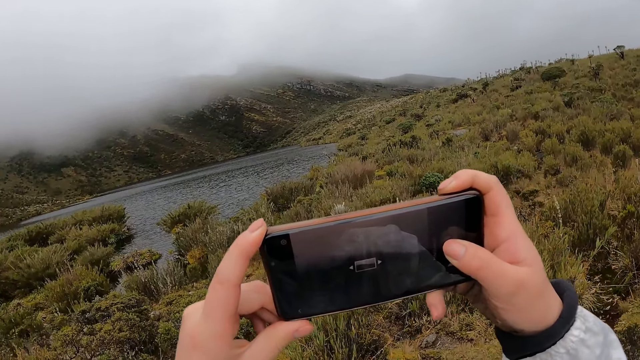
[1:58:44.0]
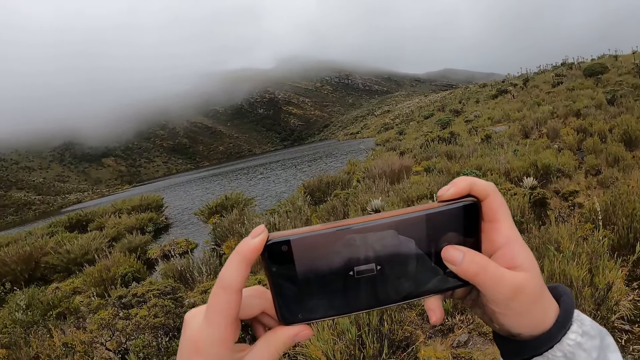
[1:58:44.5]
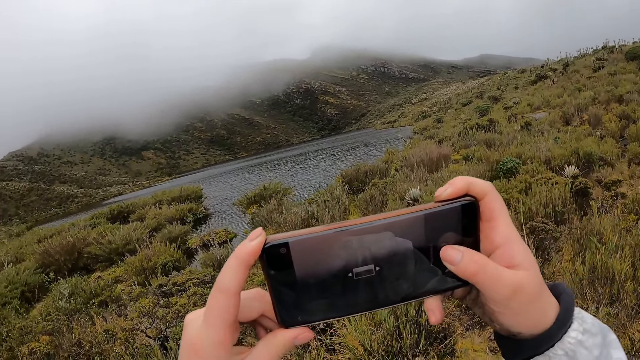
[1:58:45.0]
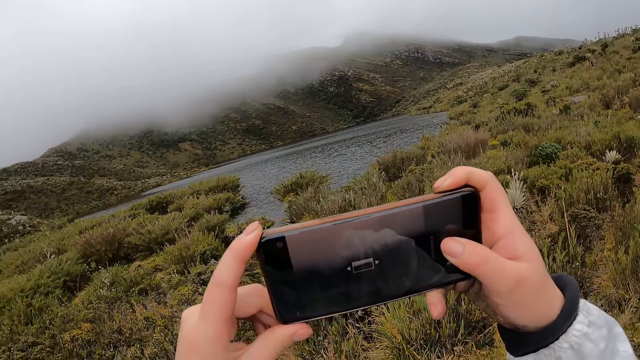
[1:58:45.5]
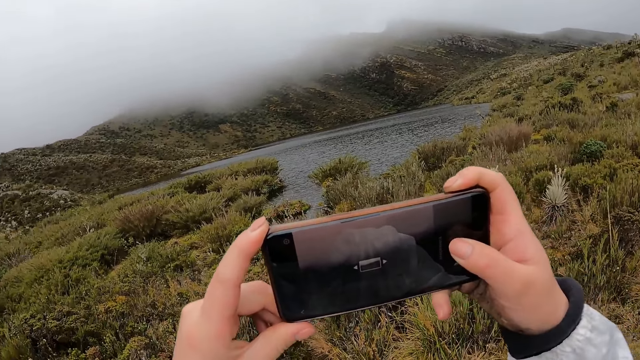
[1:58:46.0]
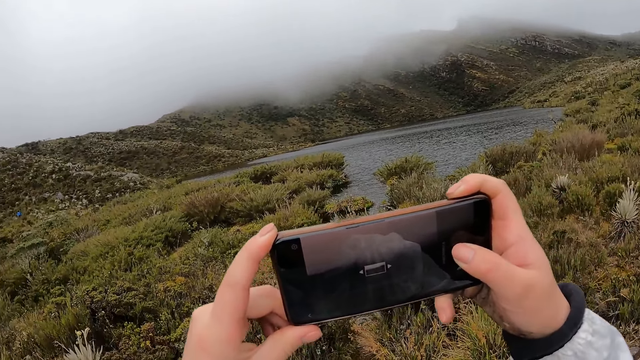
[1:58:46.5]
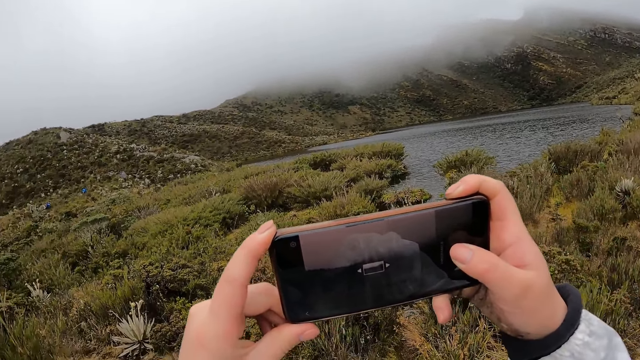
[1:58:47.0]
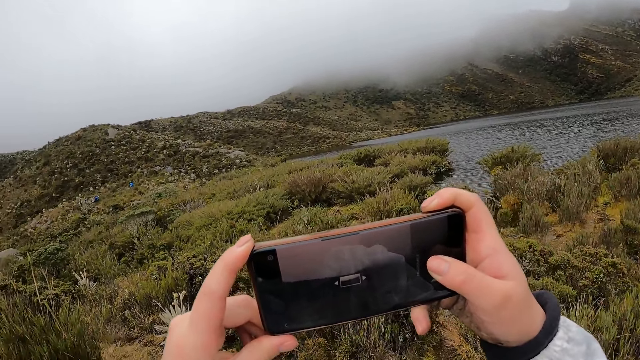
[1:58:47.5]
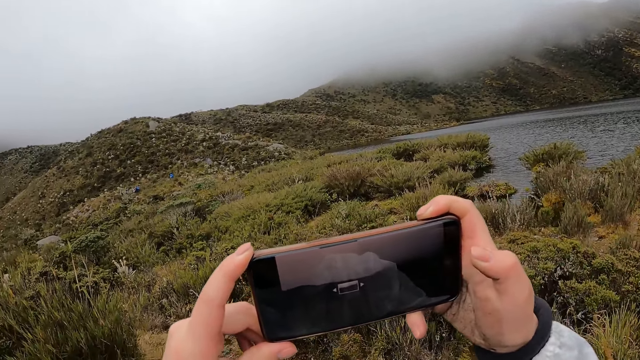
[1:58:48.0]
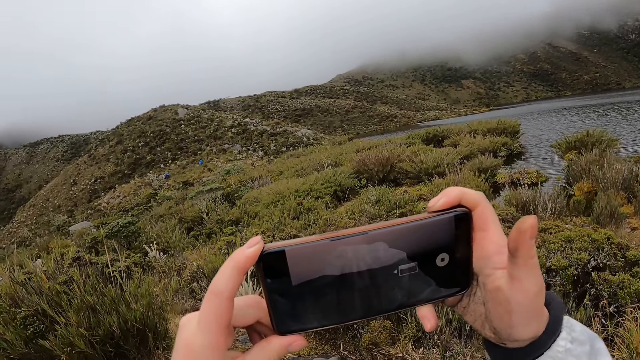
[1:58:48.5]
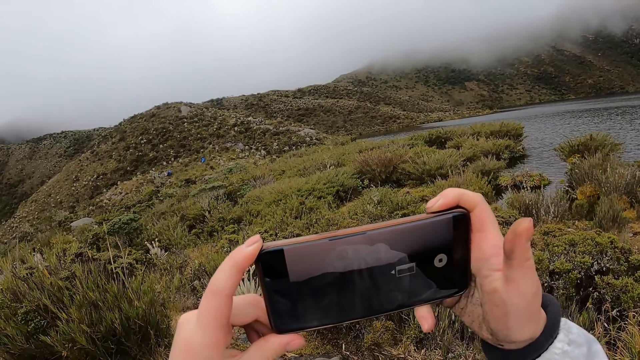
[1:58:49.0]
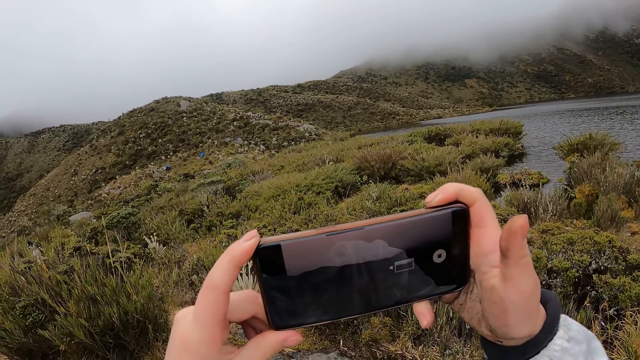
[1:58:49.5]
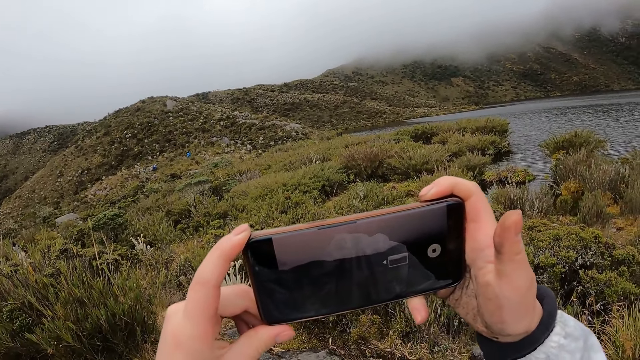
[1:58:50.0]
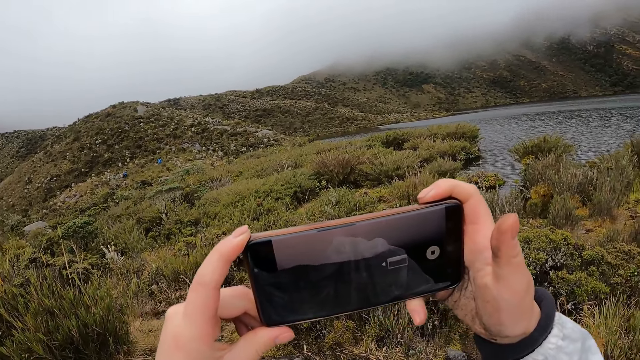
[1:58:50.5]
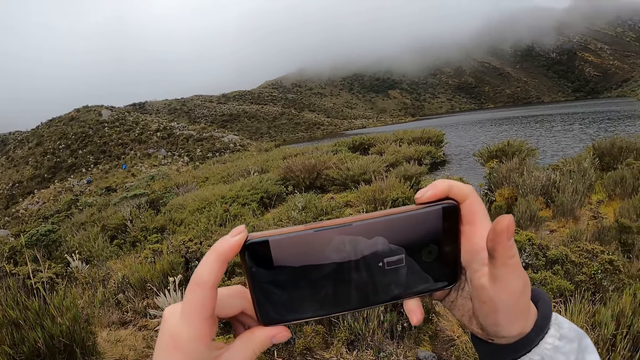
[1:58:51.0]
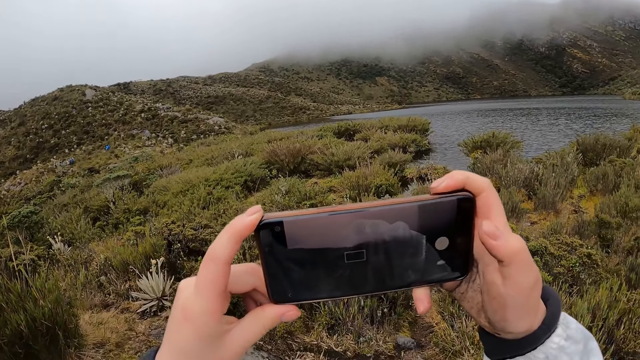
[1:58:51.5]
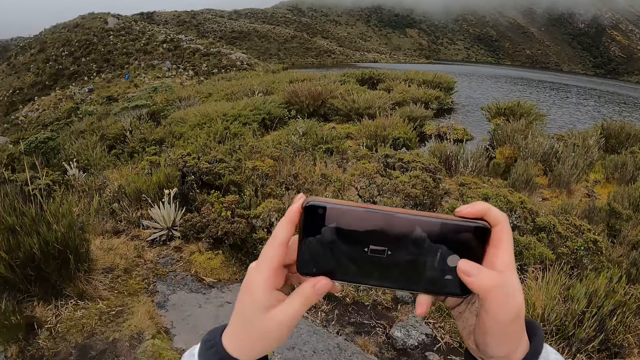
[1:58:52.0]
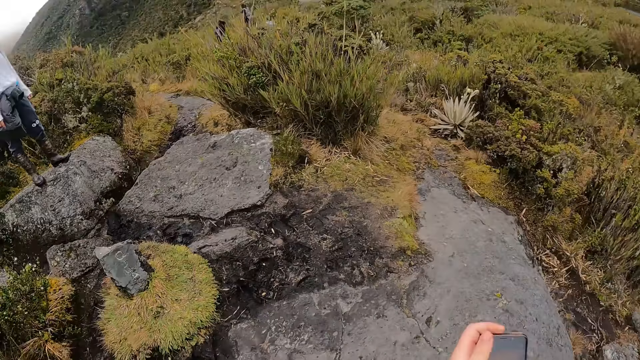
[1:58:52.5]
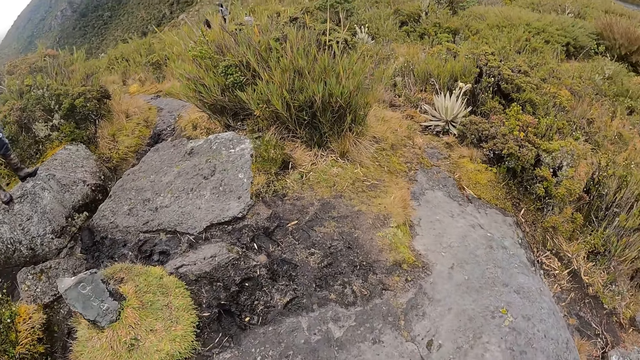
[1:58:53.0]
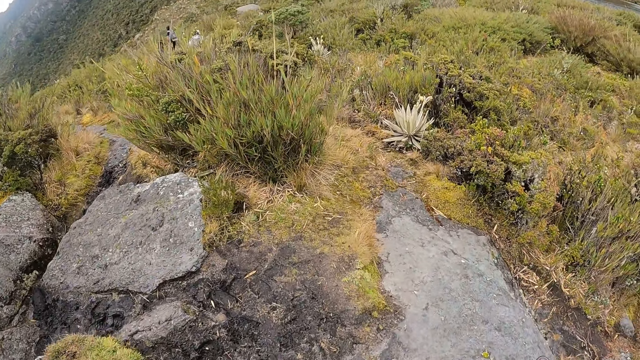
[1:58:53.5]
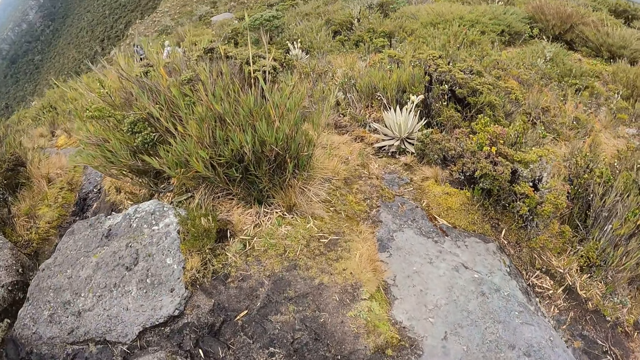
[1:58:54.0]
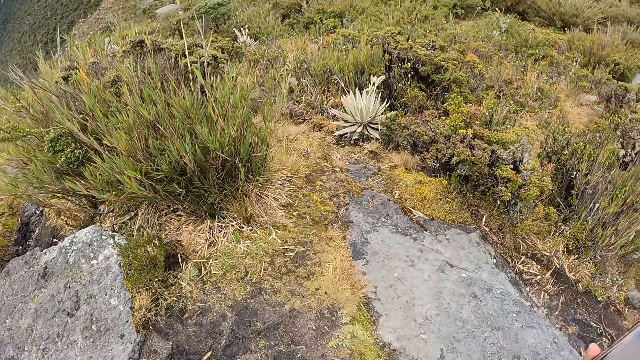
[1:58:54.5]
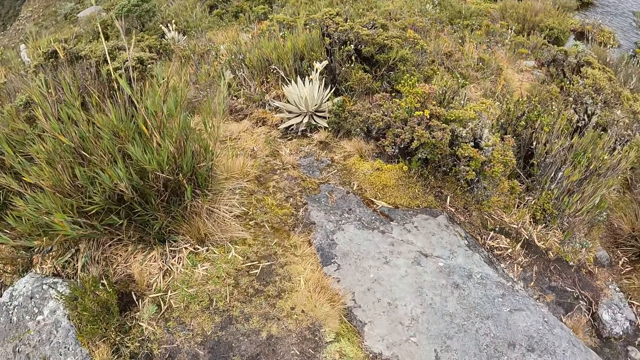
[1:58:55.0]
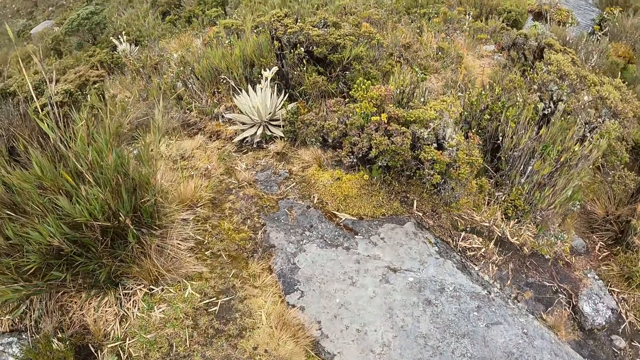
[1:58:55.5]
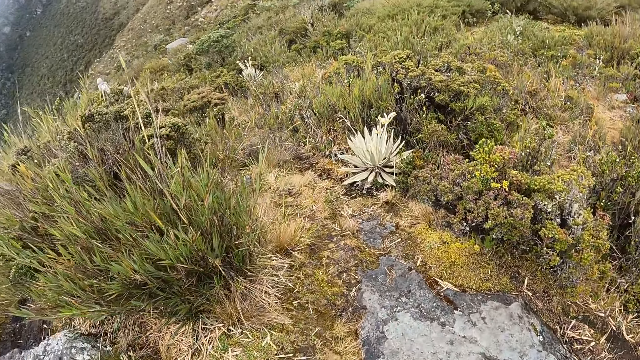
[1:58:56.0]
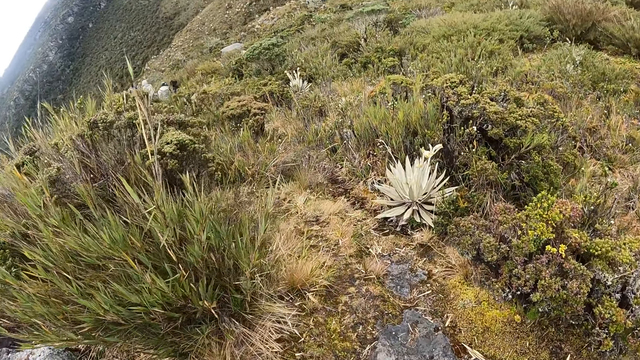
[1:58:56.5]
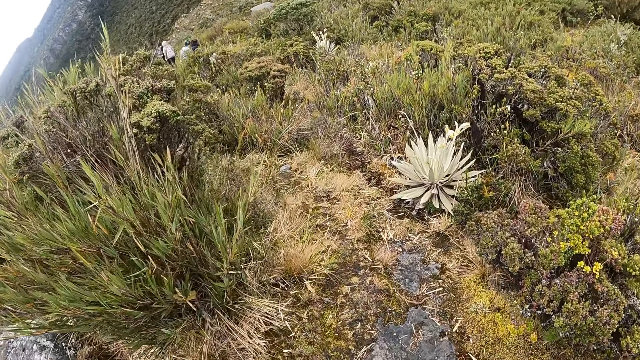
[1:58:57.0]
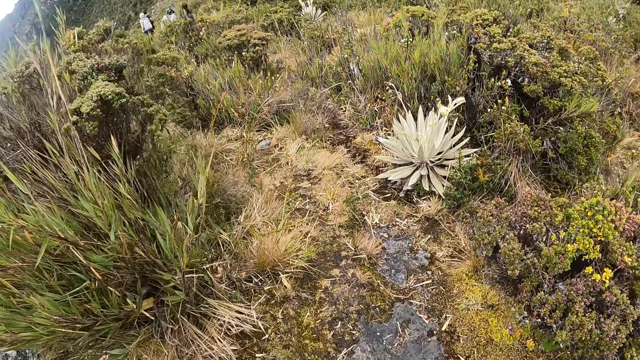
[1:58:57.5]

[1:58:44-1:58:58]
The camera wearer puts the phone down. They climb up the mountain.

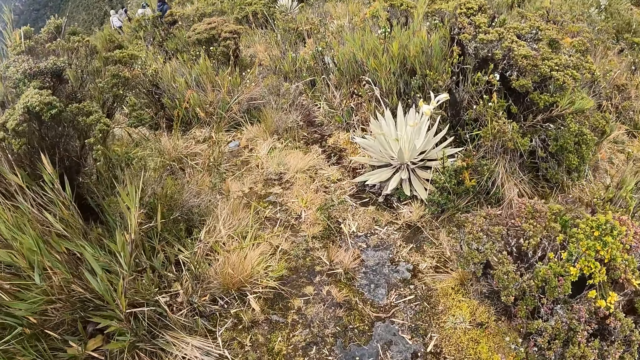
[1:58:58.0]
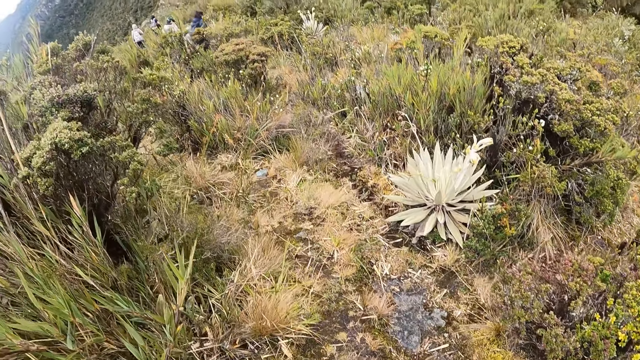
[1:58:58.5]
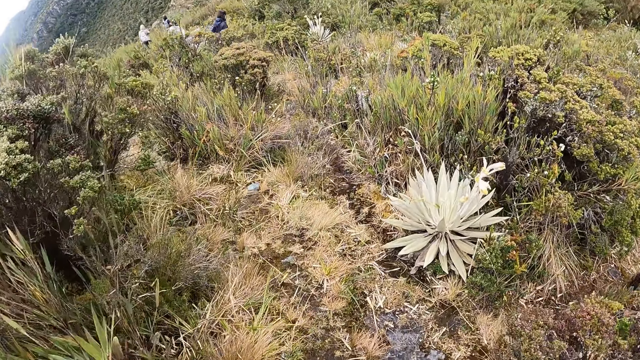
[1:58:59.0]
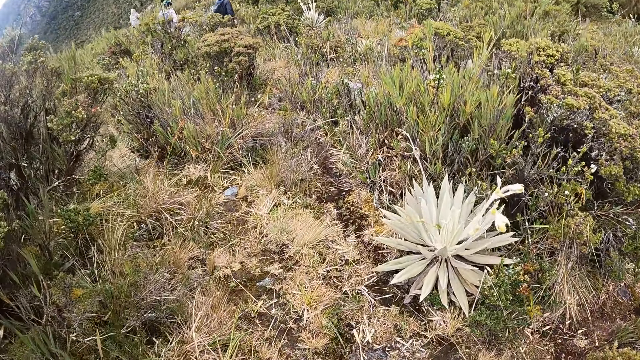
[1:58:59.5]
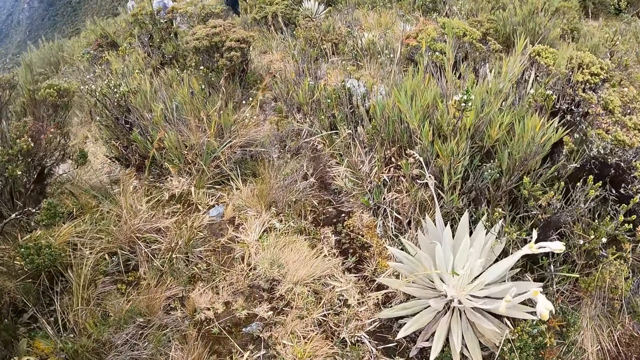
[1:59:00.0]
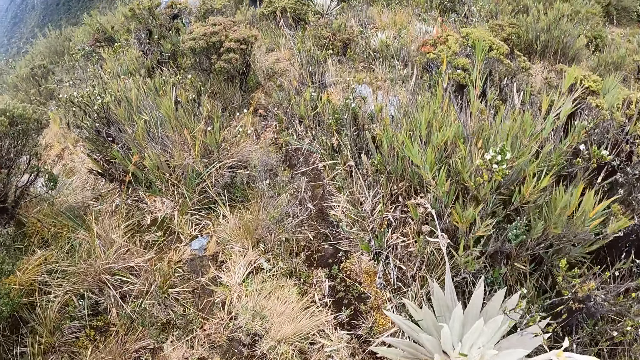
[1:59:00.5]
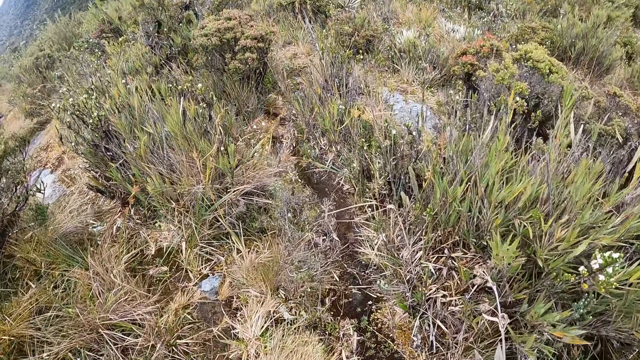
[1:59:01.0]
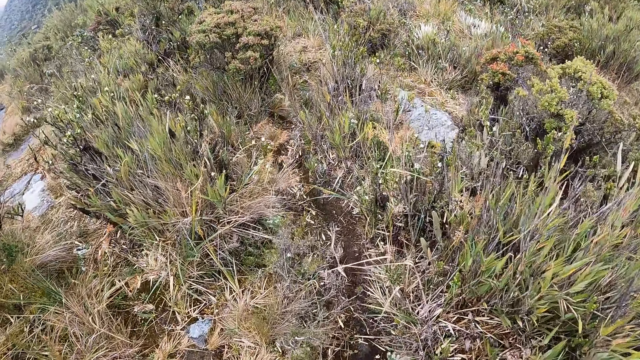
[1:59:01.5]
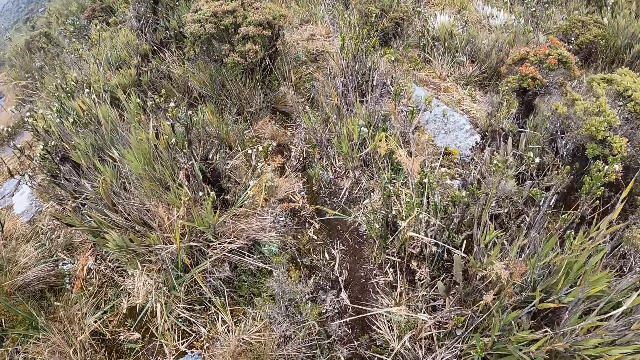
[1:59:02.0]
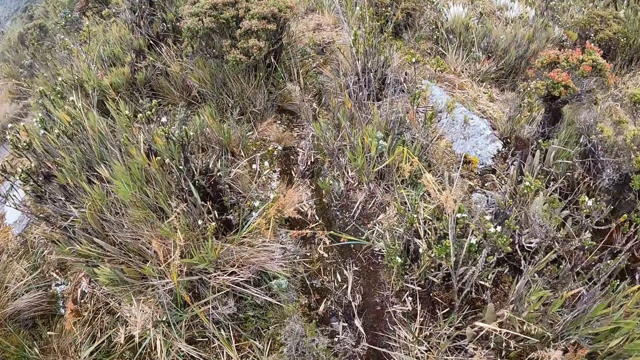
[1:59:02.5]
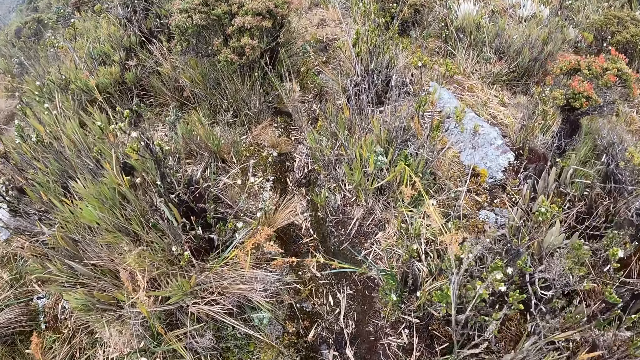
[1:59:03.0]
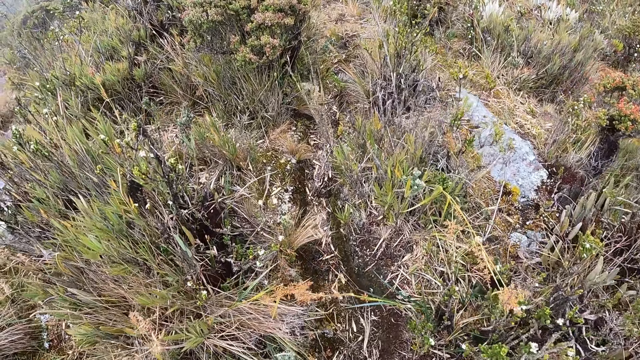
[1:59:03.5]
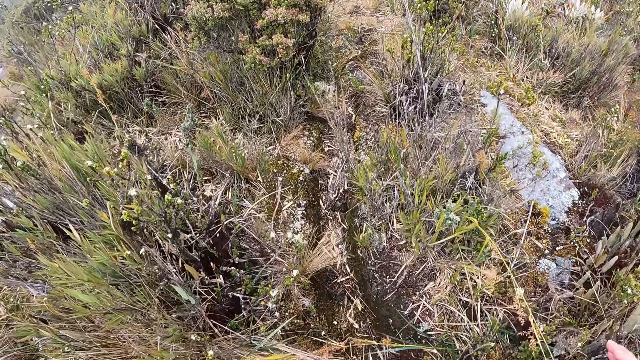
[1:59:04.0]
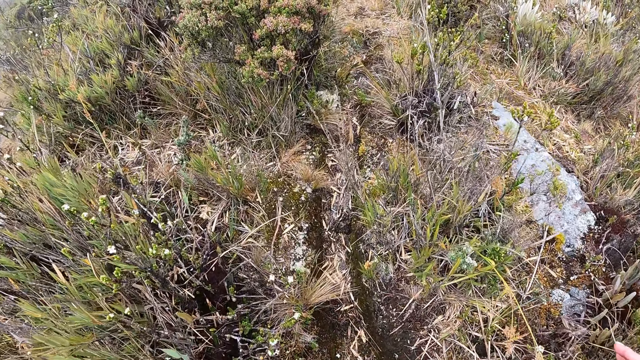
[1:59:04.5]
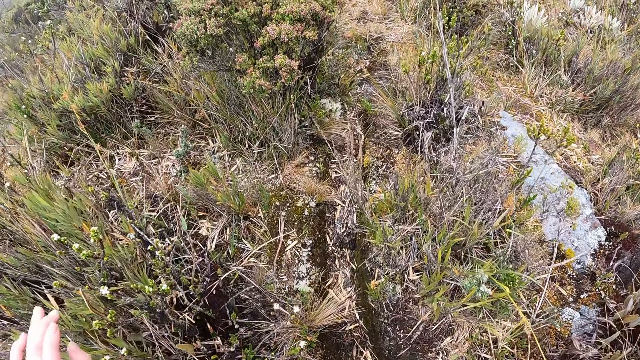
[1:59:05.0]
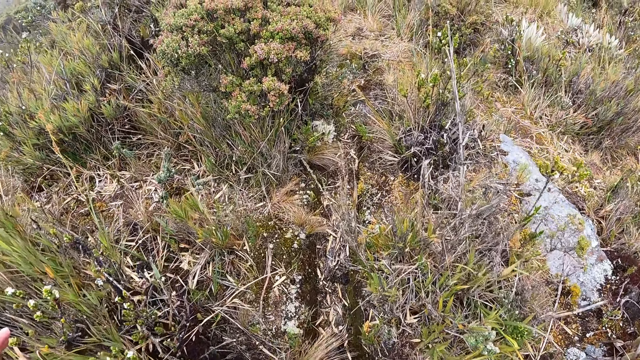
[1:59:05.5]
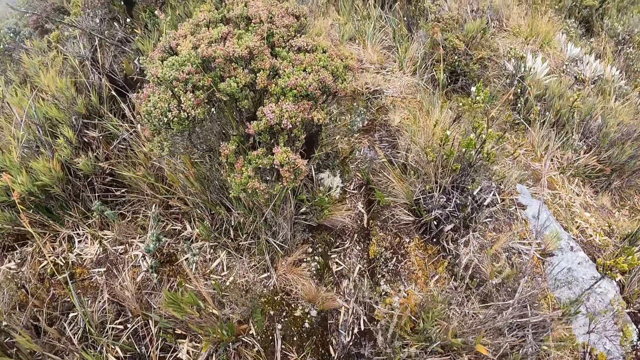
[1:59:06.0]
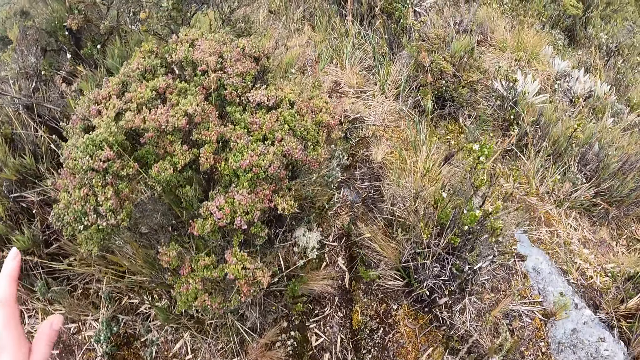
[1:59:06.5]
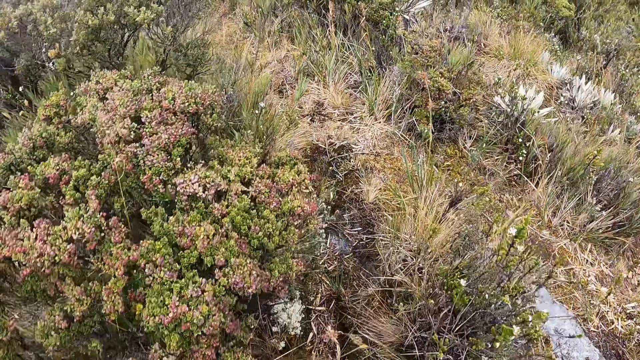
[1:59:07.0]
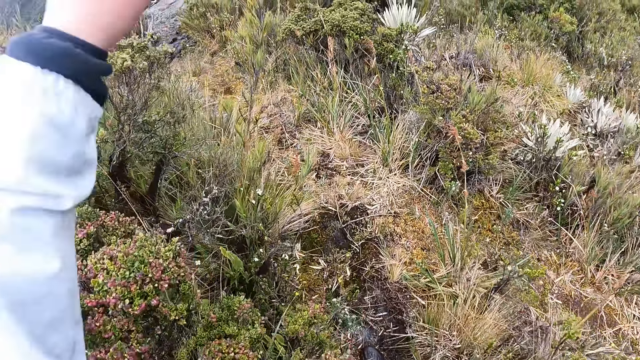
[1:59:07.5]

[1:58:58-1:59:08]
The camera wearer climbs the hand up. They climb up the mountain. They climb the hand up.
